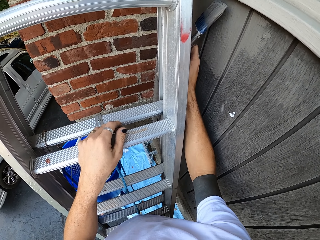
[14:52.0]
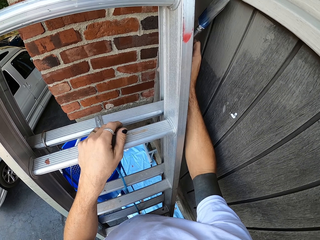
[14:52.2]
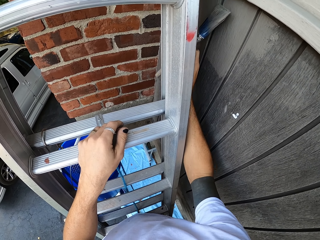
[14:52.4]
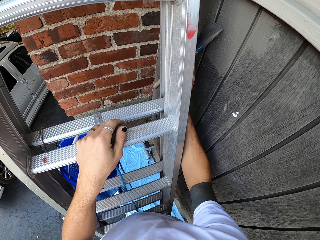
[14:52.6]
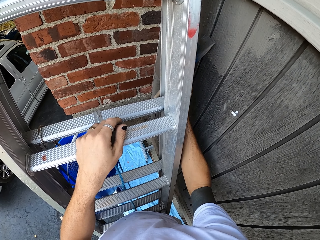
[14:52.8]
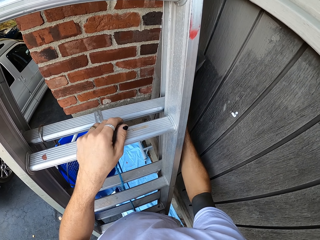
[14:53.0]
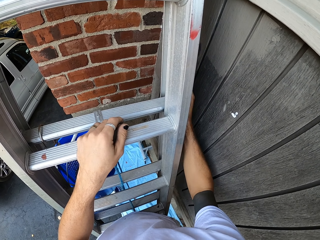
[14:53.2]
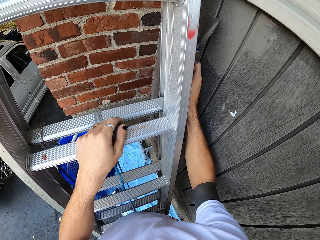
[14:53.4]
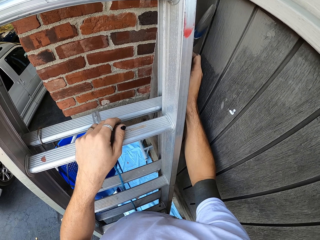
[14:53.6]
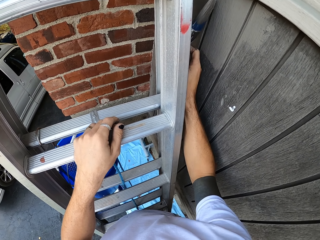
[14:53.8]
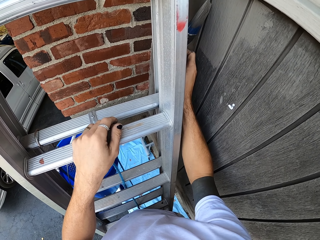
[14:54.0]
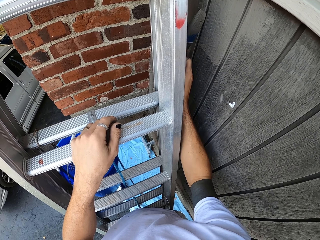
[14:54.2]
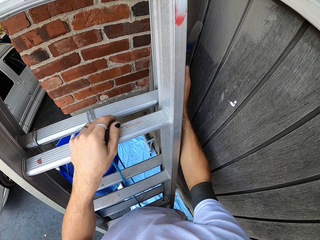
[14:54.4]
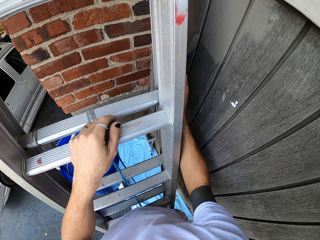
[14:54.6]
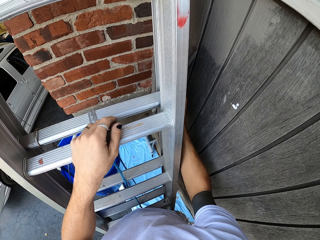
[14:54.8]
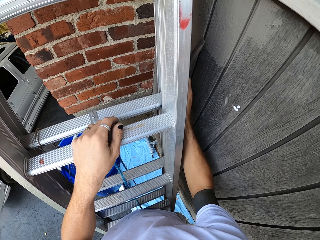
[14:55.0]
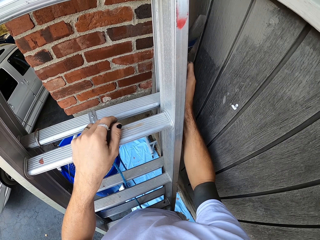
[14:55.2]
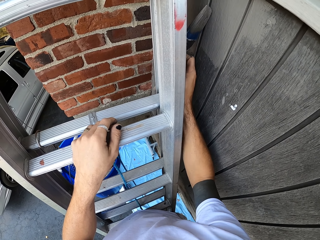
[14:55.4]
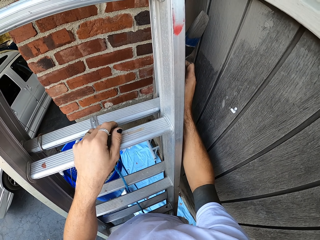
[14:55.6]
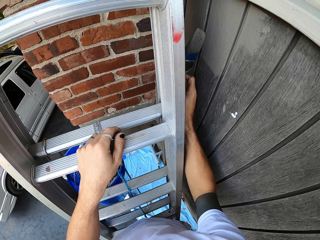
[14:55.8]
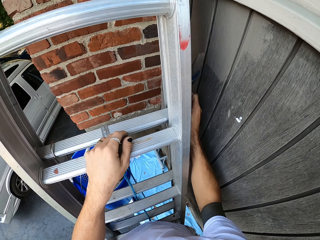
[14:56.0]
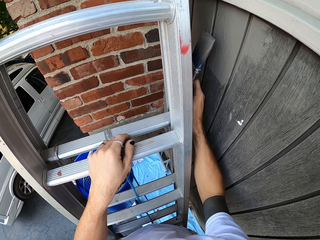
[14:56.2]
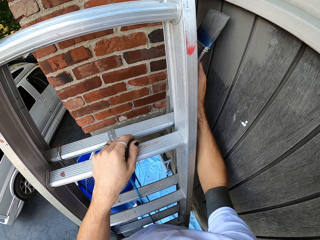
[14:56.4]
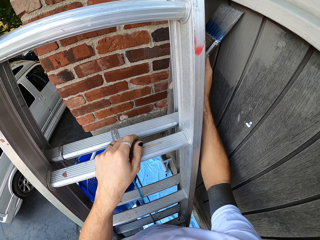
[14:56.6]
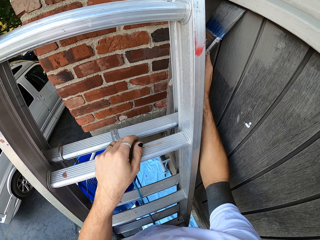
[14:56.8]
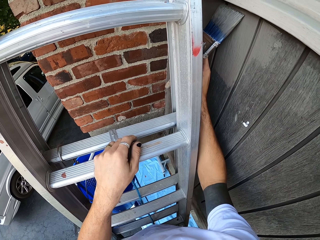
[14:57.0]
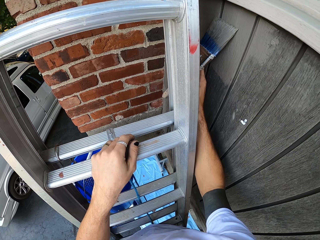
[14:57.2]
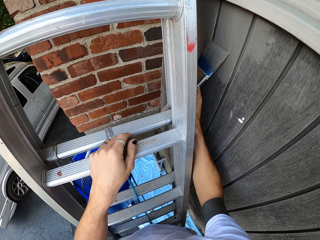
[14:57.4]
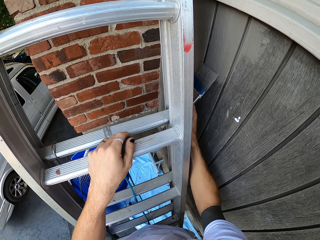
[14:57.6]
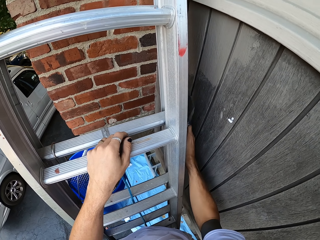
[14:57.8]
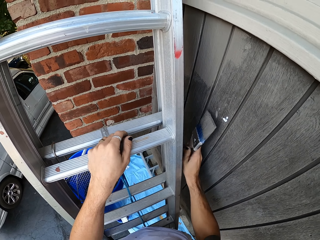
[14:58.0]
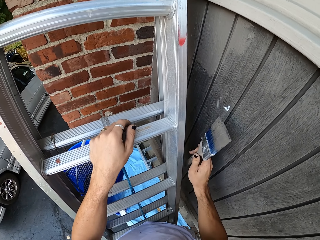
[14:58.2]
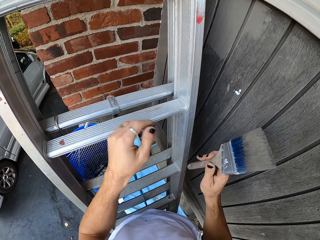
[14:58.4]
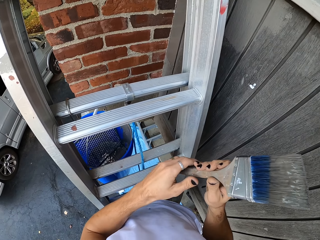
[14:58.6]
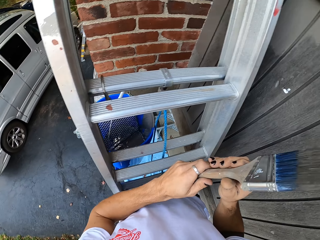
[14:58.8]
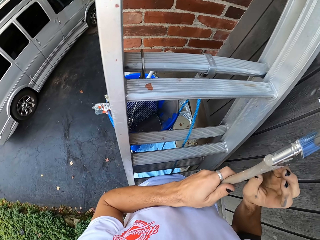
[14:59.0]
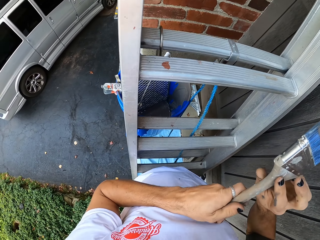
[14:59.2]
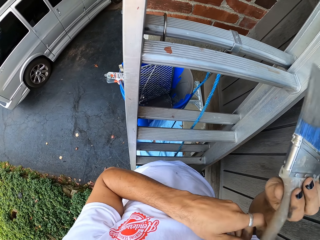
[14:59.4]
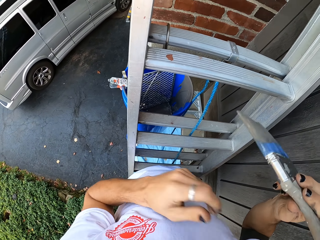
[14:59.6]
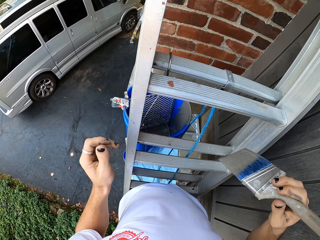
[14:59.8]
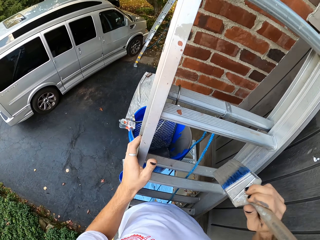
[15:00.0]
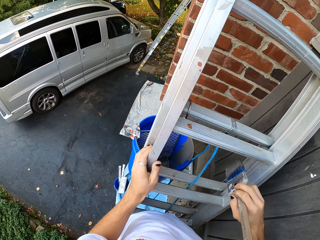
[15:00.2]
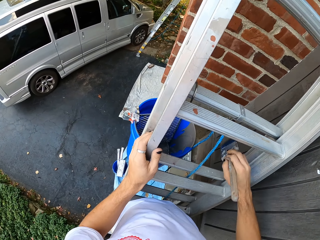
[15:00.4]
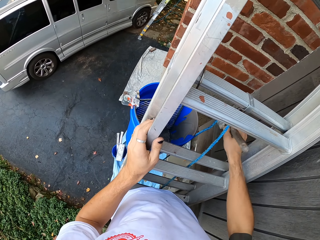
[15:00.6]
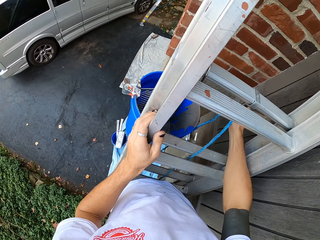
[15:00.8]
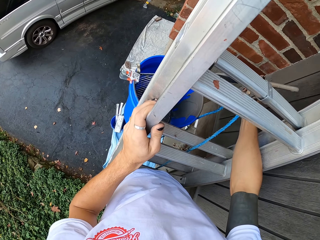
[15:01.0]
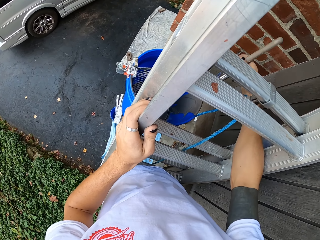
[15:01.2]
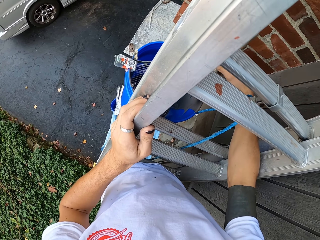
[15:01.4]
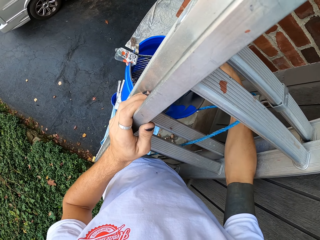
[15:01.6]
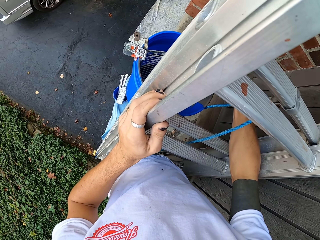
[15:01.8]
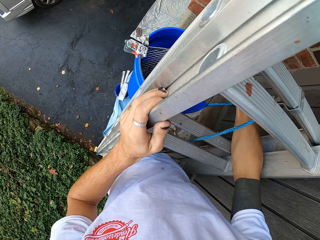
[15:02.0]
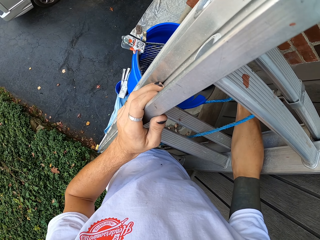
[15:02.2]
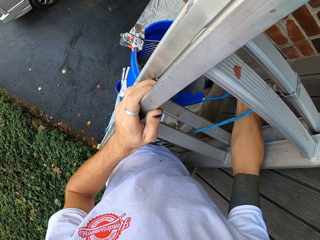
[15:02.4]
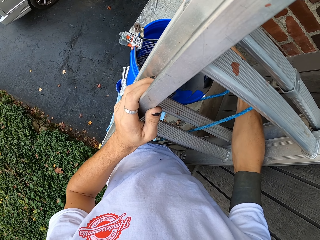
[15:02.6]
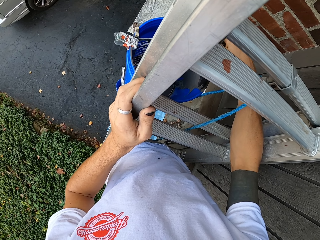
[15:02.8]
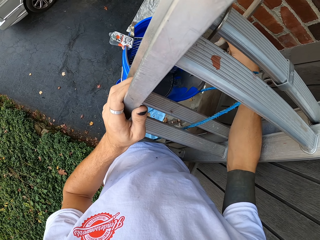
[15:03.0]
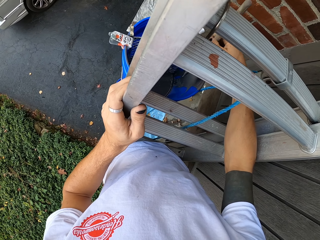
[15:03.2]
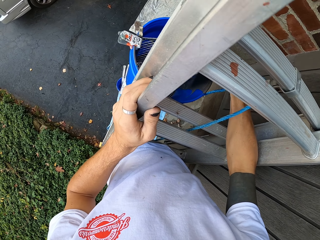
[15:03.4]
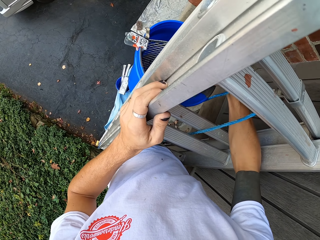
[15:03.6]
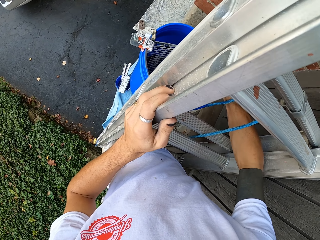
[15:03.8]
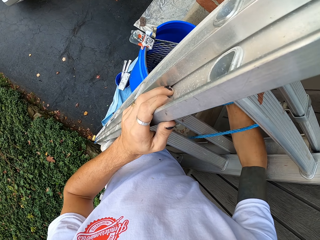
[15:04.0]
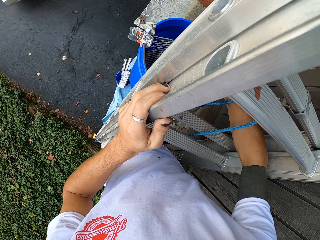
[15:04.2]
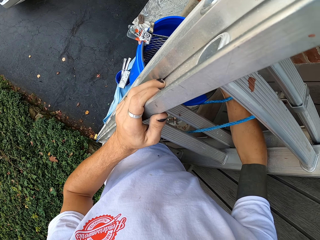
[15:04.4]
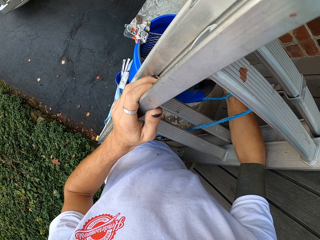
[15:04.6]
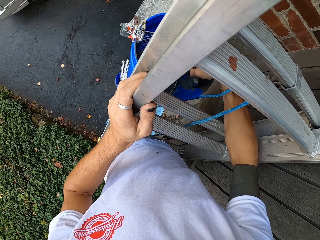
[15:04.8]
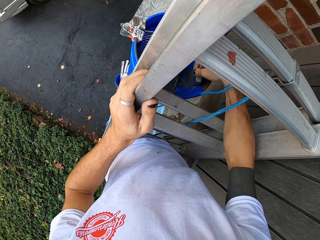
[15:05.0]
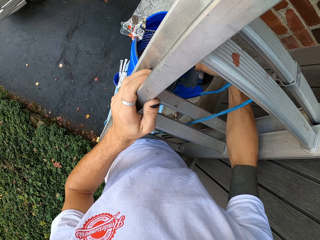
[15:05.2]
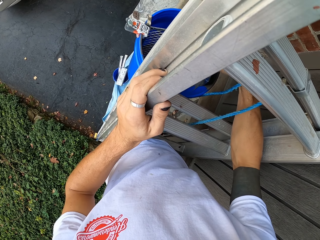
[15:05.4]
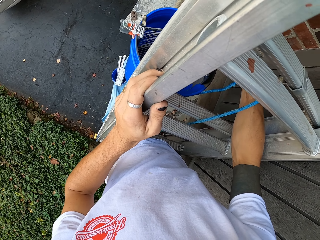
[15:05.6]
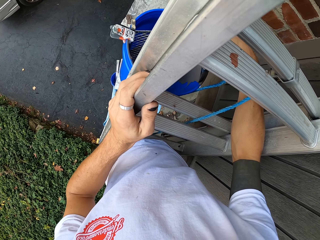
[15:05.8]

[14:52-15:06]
The camera wearer turns a paintbrush. They dip the paintbrush in paint in the bucket.

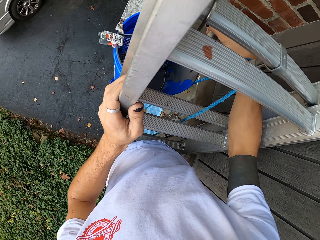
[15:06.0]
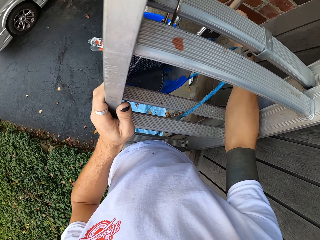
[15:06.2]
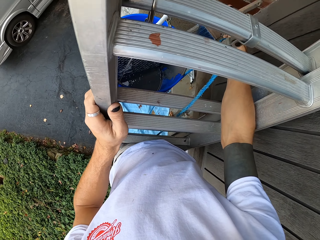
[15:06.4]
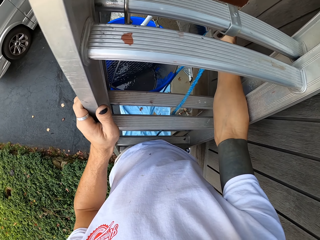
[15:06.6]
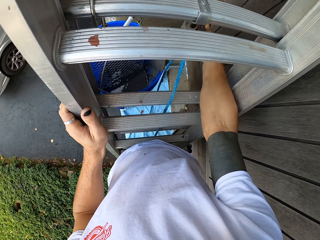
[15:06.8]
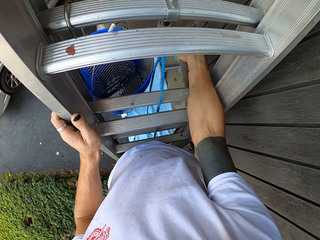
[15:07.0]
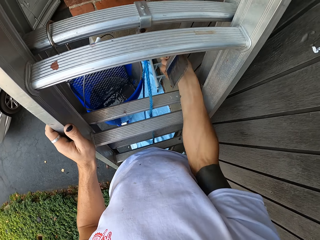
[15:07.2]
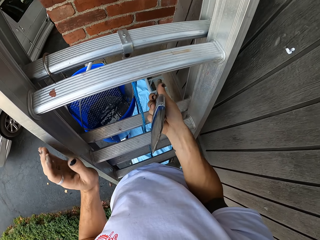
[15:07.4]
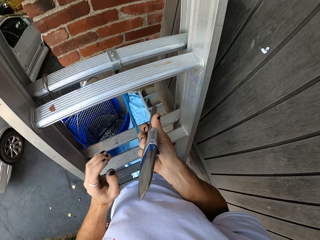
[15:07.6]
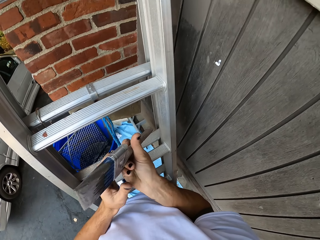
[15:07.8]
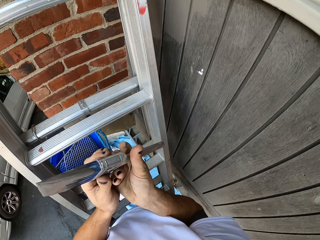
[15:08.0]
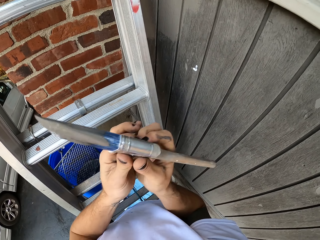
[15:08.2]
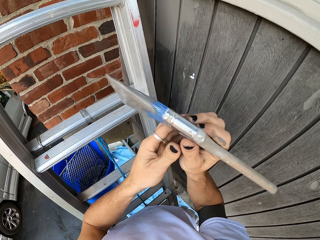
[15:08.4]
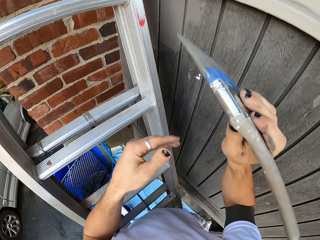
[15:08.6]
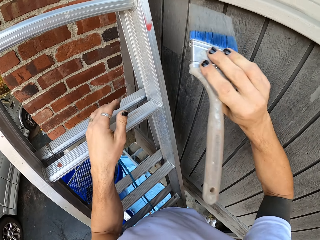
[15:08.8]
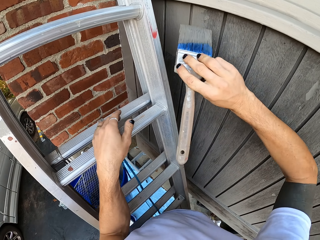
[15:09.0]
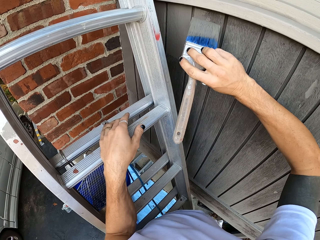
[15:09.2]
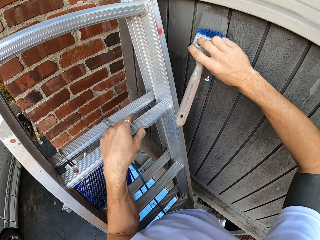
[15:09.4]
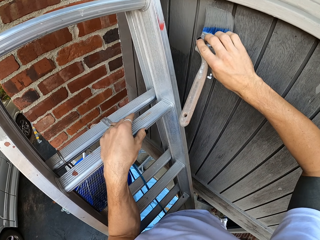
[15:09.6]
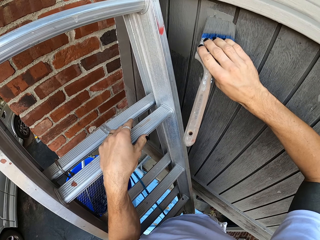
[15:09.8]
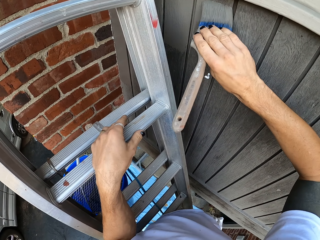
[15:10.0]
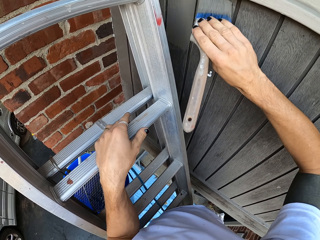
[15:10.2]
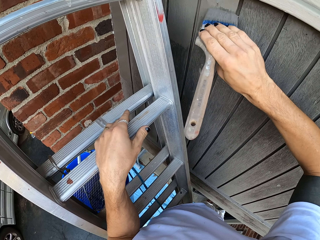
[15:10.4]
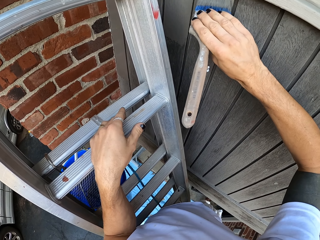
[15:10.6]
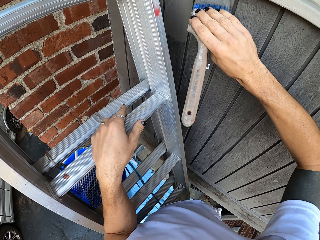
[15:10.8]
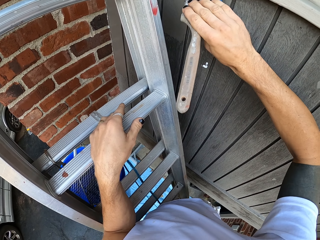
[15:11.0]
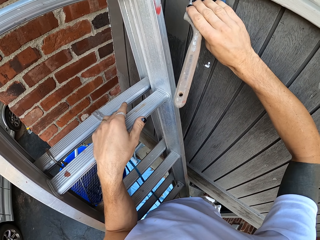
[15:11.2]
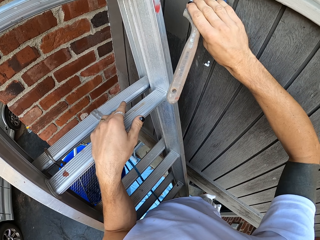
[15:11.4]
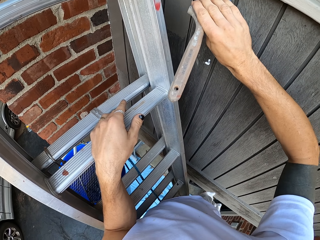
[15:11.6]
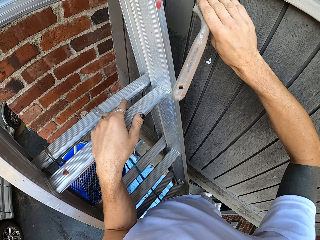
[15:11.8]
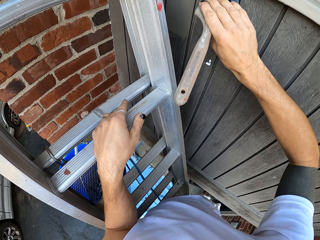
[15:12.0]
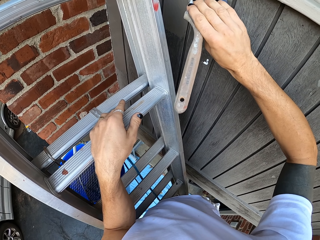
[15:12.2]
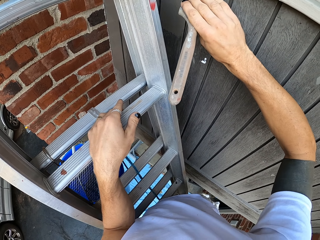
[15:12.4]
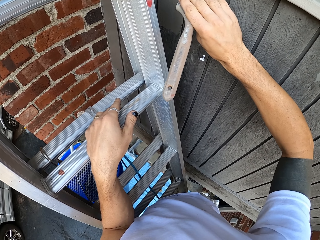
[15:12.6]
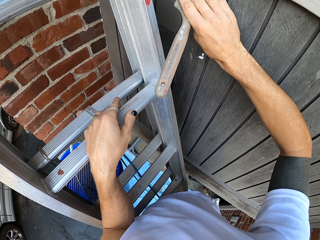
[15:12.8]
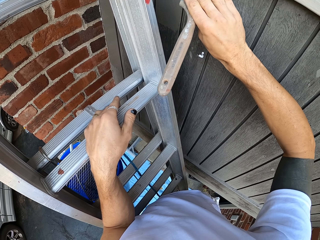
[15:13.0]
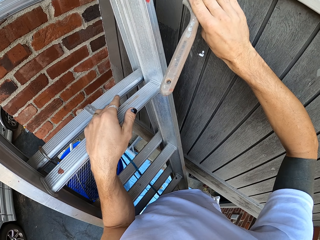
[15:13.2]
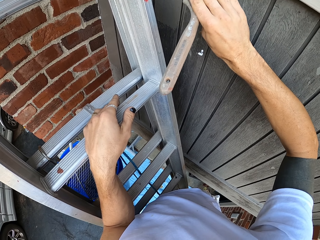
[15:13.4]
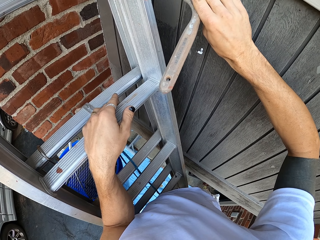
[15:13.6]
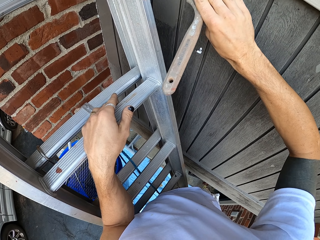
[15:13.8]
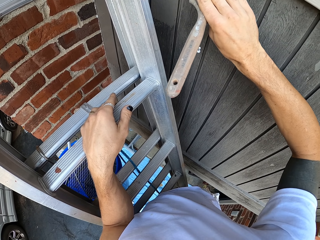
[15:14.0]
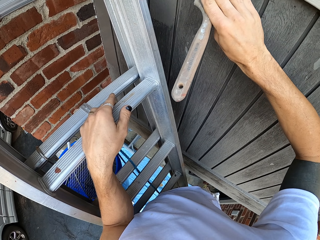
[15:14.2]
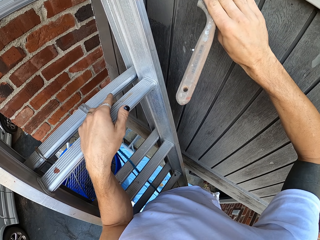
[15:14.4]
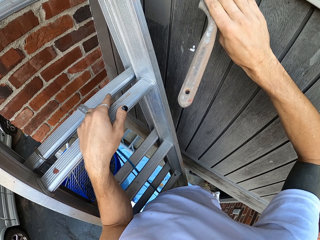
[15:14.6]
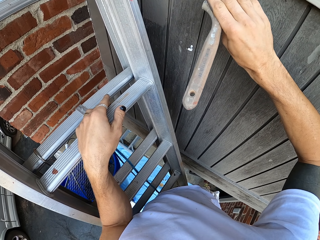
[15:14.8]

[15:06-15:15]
The camera wearer turns a paintbrush. They paint a wooden wall with the paintbrush.
